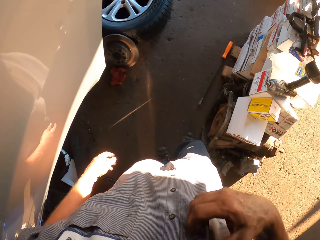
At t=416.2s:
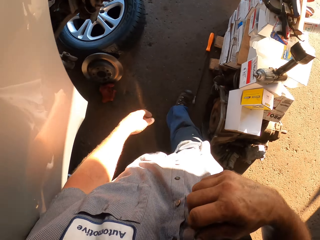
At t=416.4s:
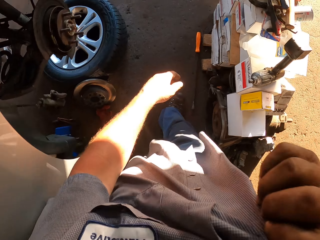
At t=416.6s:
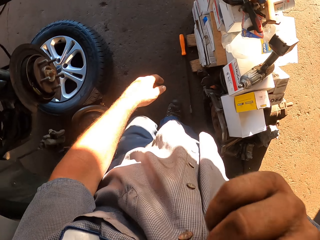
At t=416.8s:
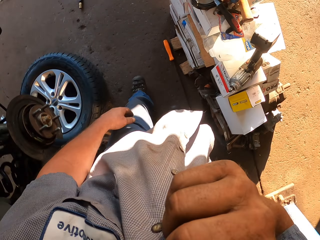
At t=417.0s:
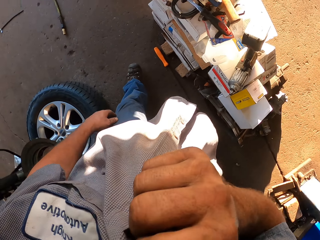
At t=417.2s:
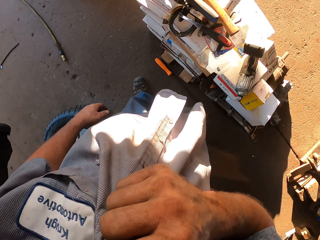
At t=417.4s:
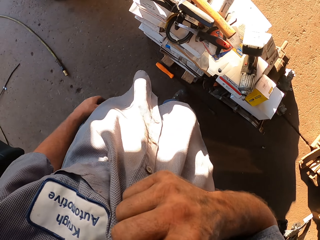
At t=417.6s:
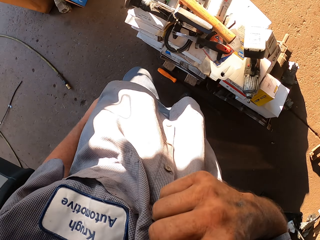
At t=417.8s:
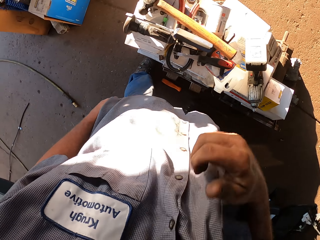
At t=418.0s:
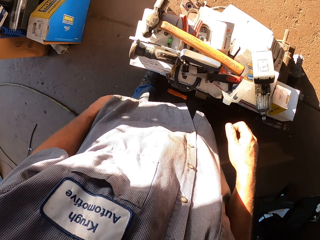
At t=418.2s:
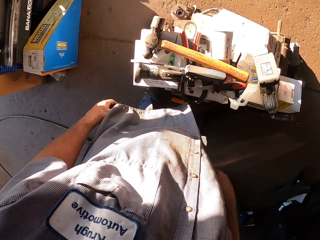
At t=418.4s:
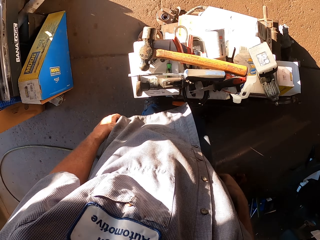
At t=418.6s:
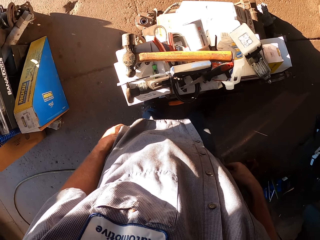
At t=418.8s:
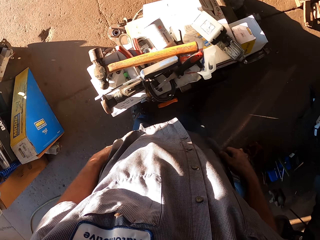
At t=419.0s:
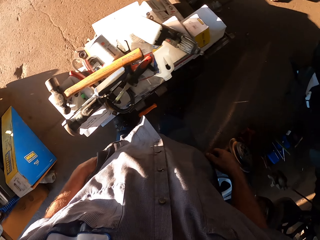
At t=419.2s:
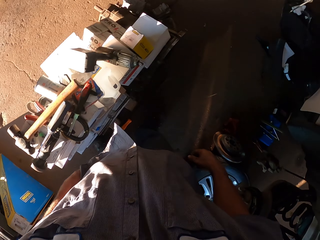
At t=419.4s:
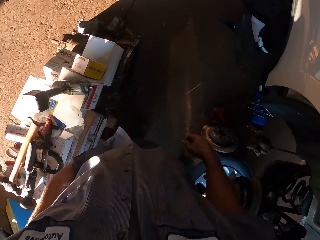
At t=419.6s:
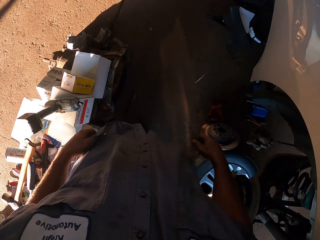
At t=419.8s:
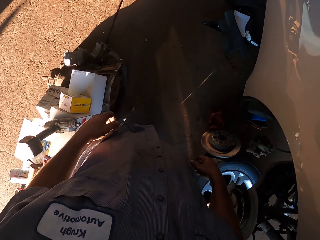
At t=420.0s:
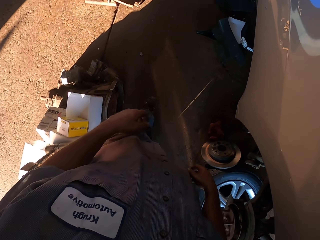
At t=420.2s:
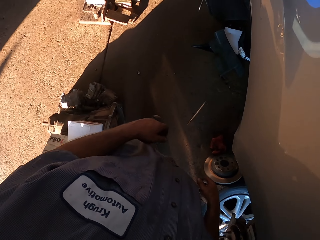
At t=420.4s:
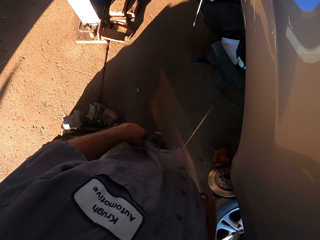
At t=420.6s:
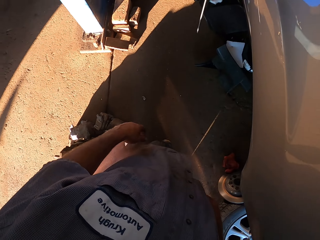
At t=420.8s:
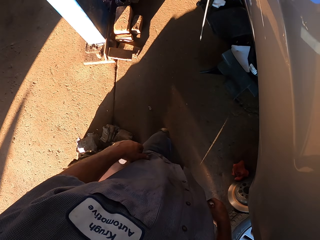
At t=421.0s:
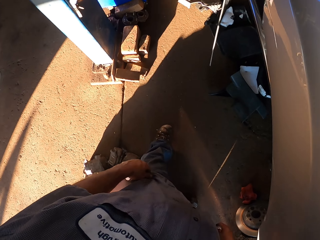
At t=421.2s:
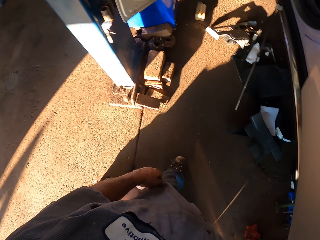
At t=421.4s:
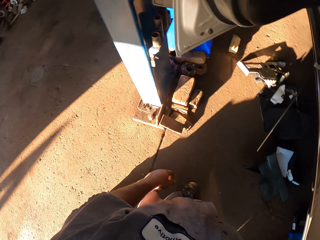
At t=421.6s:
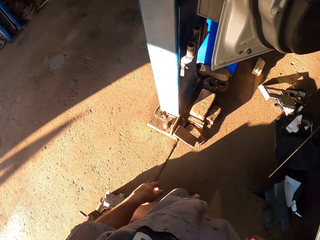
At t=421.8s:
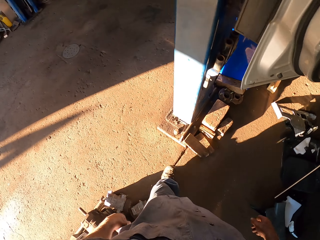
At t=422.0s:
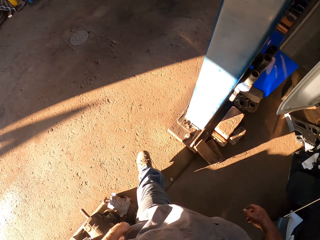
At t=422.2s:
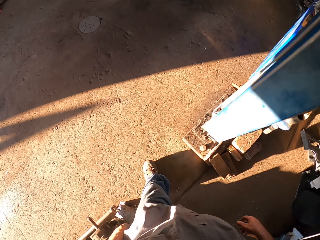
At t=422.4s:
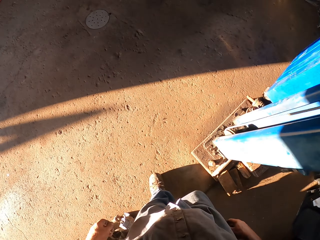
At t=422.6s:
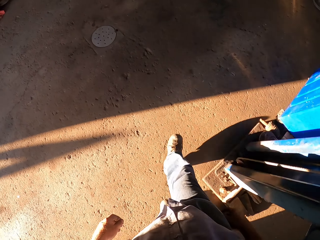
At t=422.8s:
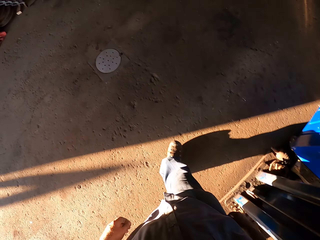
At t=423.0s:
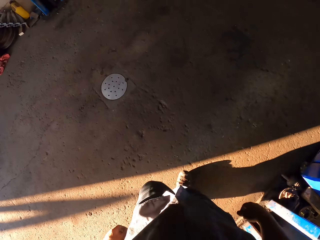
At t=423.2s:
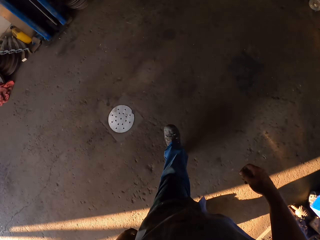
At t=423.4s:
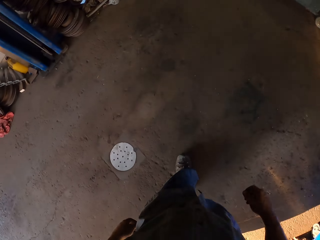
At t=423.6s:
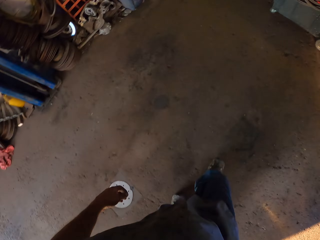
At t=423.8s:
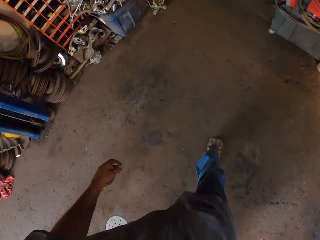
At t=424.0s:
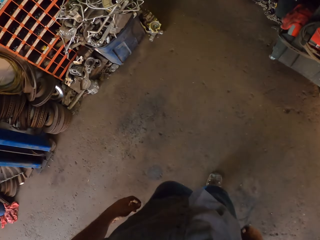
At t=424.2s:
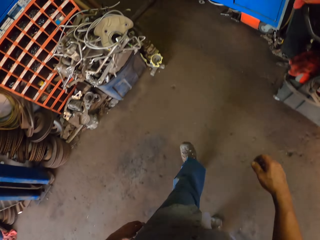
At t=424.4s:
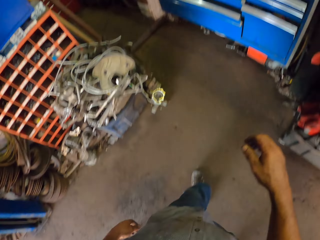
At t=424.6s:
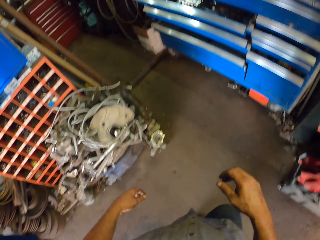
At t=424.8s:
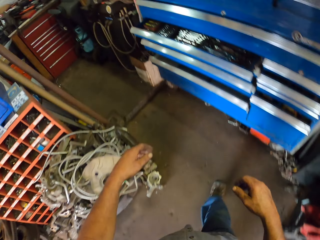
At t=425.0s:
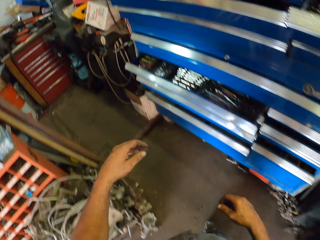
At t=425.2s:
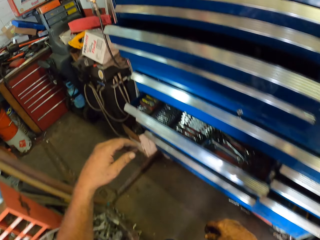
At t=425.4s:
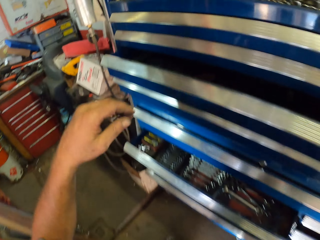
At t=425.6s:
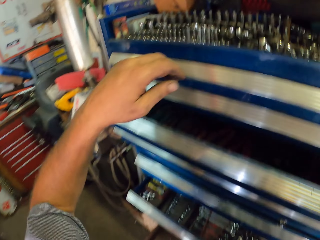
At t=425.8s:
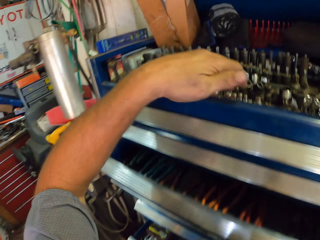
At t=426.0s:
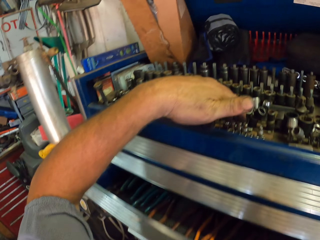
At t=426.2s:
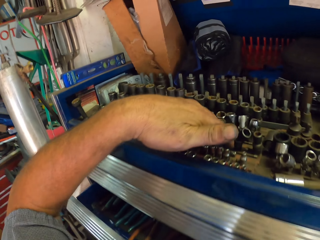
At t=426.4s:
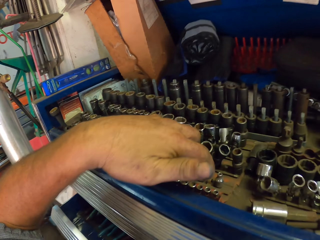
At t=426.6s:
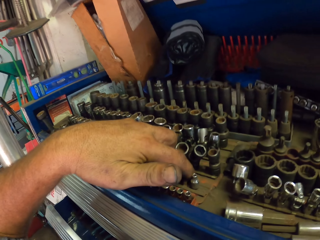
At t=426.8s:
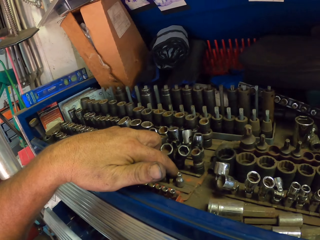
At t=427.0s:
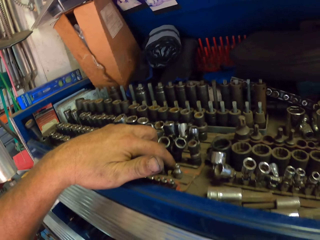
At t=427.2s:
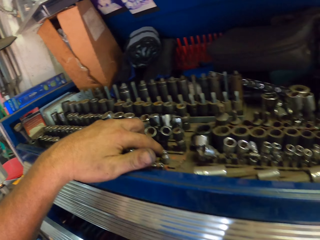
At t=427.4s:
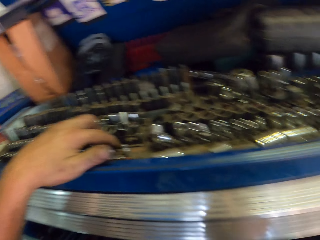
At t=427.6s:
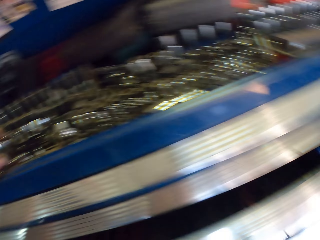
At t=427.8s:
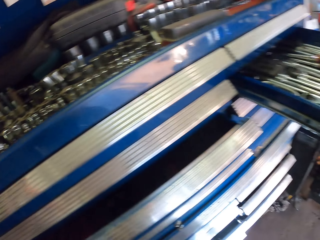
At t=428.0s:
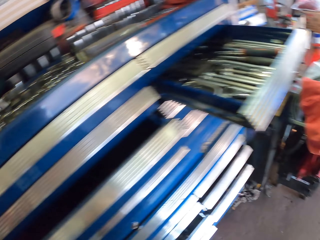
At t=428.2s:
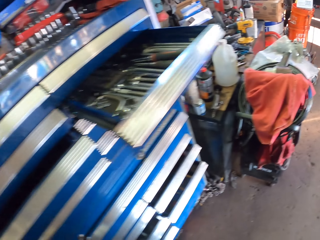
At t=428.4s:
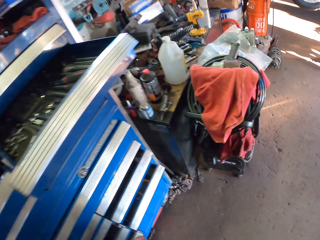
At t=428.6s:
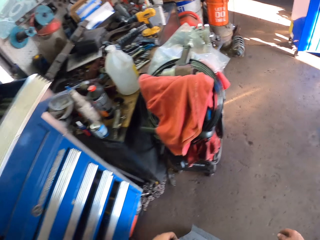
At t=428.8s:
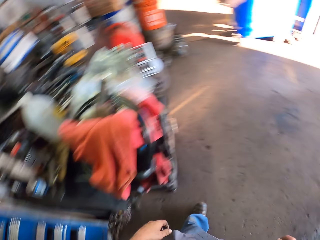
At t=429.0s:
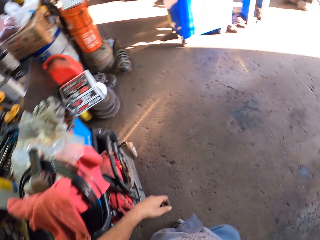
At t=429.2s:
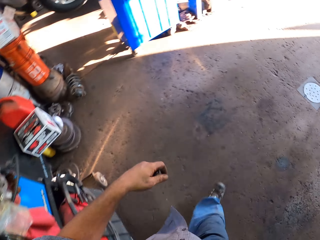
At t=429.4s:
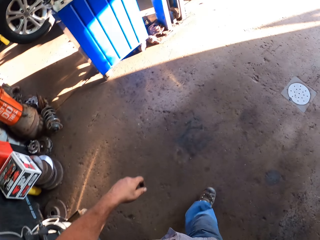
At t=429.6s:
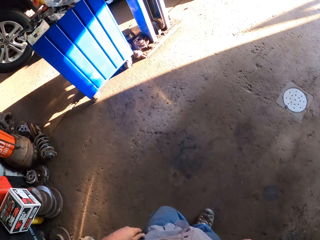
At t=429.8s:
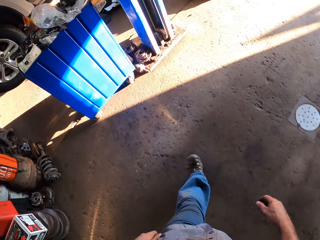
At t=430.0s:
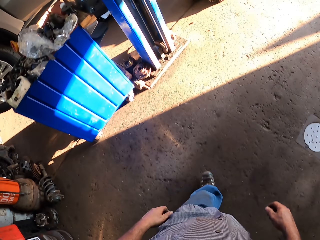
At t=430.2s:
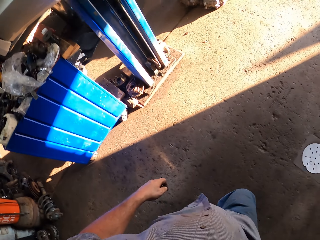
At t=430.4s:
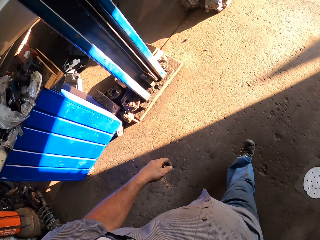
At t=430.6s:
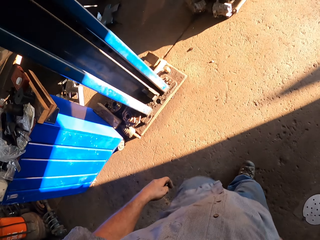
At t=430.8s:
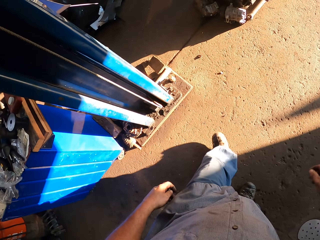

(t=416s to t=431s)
The camera wearer lifts his hand. He touches the shirt with his right hand. He puts down his hand. He walks around the repair shop. He touches the bits. He picks up a spanner. He walks away from the drawers to the car.

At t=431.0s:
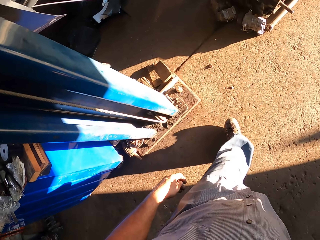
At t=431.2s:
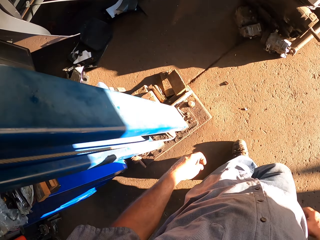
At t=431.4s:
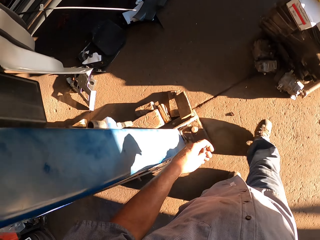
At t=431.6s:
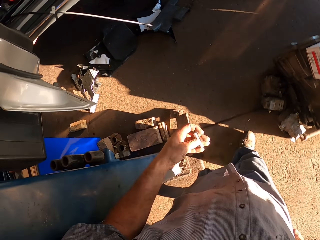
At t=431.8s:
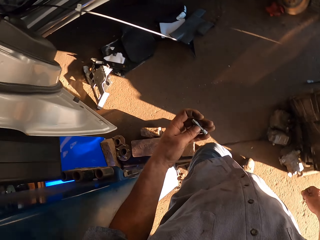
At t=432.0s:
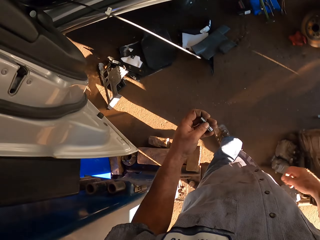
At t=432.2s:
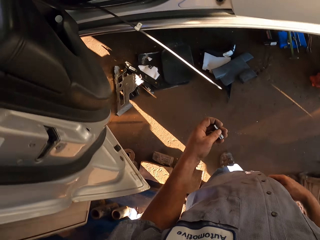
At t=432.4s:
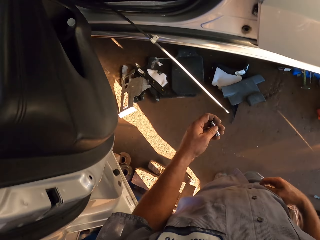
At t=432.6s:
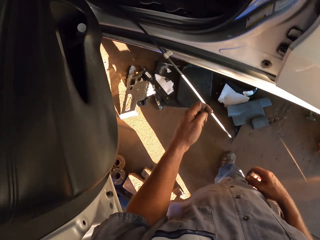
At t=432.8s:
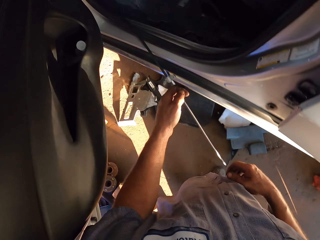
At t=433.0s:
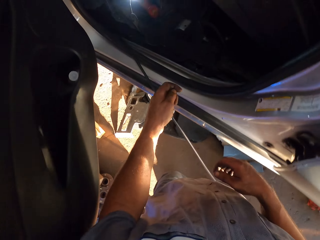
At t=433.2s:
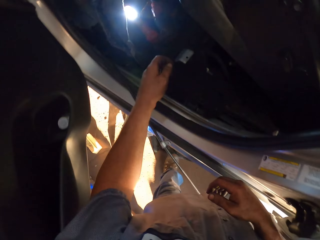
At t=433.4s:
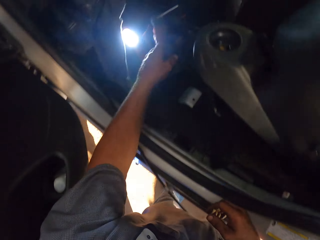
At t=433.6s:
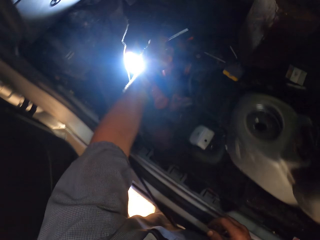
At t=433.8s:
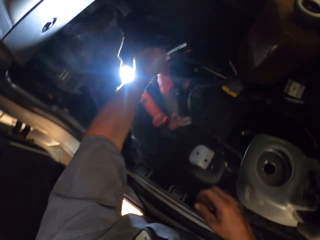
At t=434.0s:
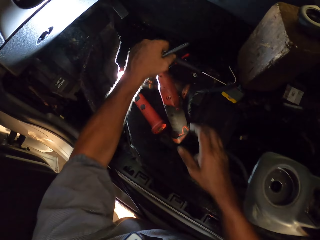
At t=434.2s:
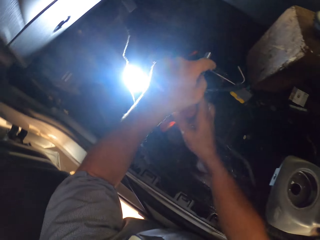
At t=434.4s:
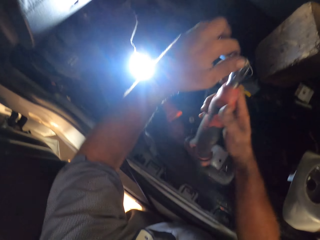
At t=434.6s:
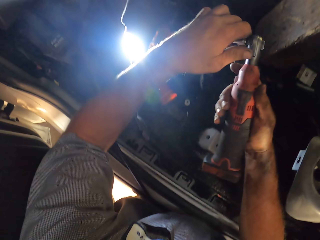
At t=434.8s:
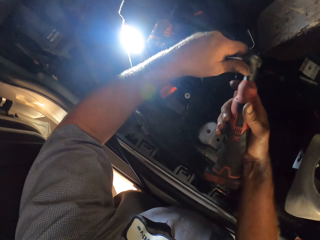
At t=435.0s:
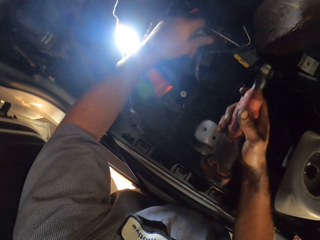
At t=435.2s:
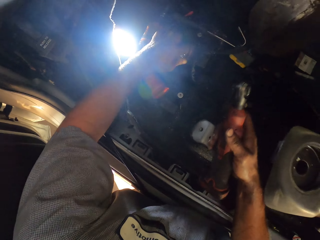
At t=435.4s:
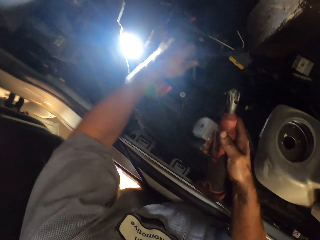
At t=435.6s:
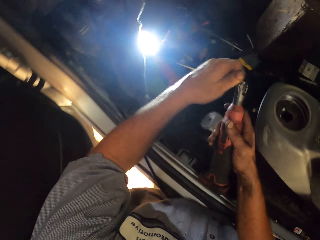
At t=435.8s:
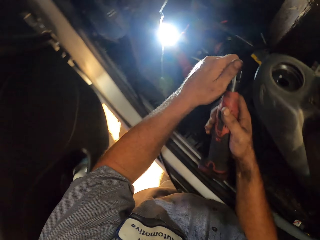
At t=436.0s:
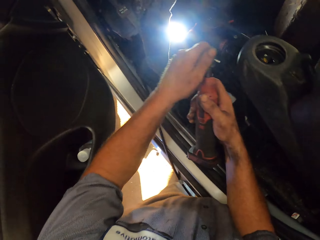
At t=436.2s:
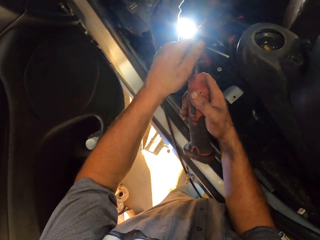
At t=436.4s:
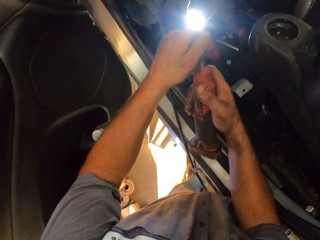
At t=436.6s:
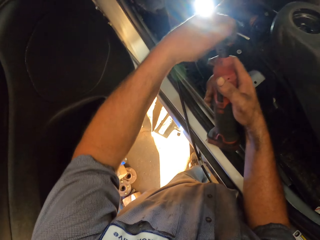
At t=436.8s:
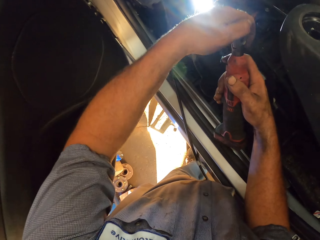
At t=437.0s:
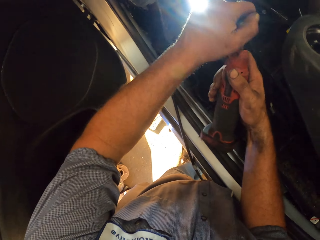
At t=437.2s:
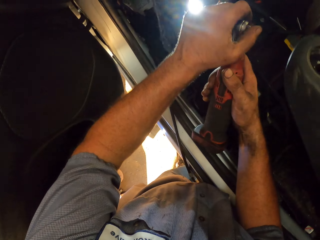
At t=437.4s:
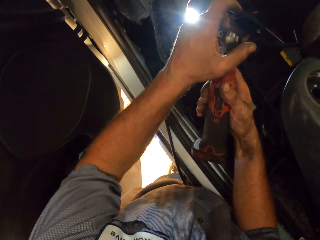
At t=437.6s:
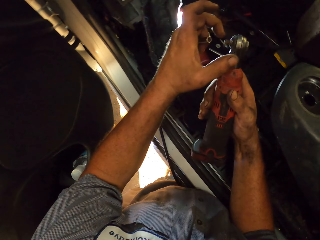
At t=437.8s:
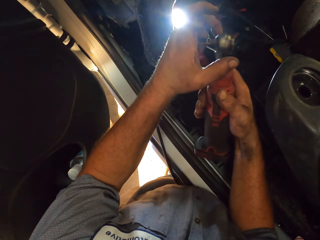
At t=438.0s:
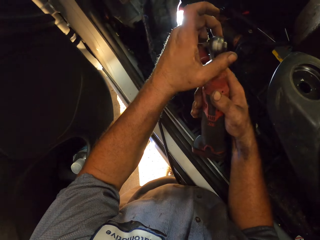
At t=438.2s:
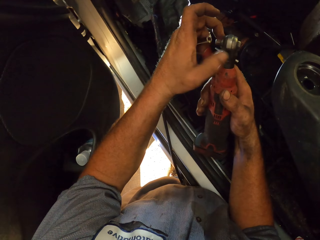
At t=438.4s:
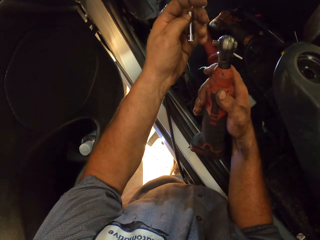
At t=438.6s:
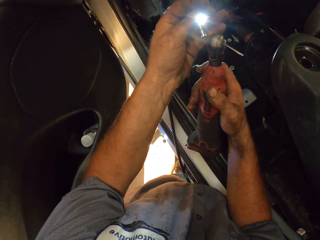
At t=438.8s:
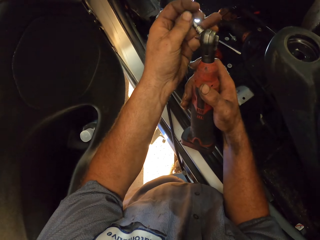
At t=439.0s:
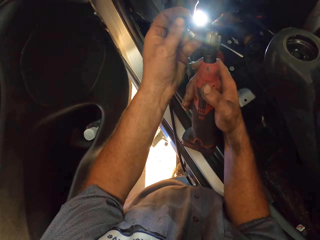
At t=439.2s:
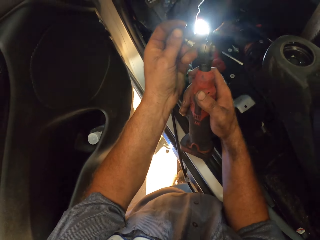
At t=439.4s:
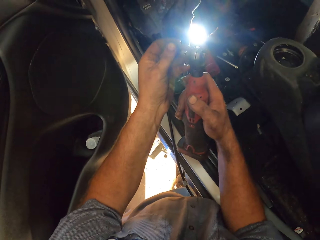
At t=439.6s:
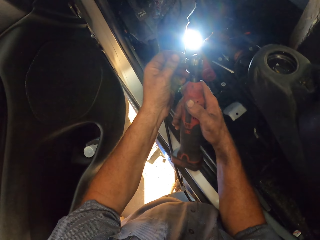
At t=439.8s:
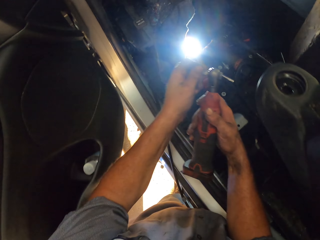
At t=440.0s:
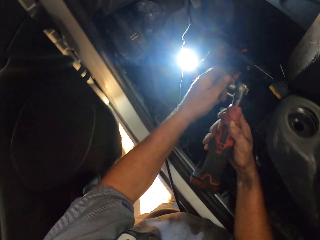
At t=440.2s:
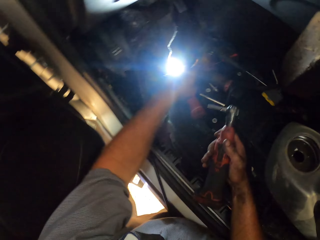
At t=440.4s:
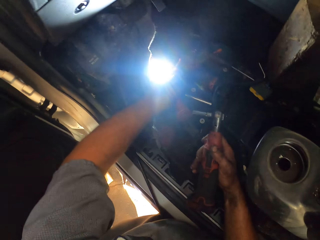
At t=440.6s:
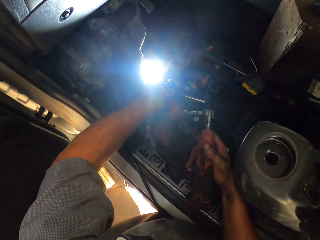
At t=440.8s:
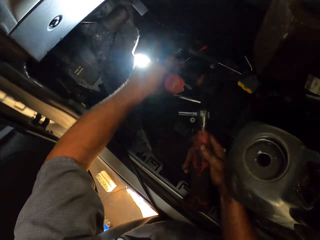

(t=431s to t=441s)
The camera wearer holds the bit. They pick up the bolt opener gun or impact wrench. They detach the bit on the impact wrench. They put down the bit. They attach the bit to the impact wrench. They fix the opener gun.
